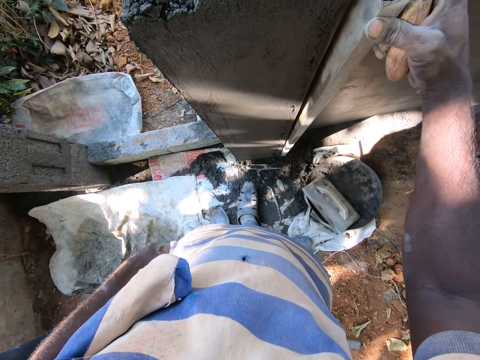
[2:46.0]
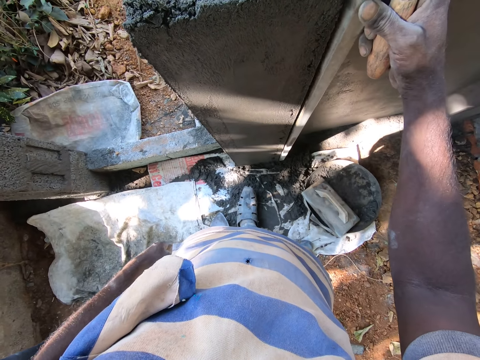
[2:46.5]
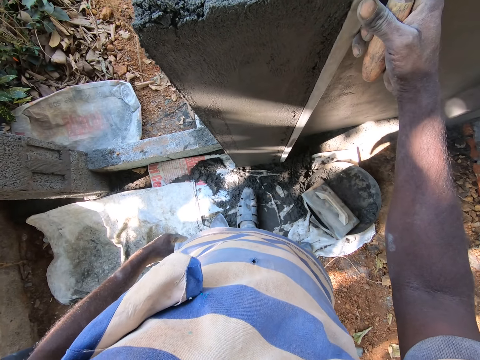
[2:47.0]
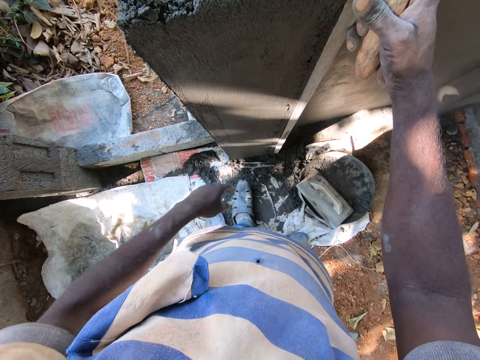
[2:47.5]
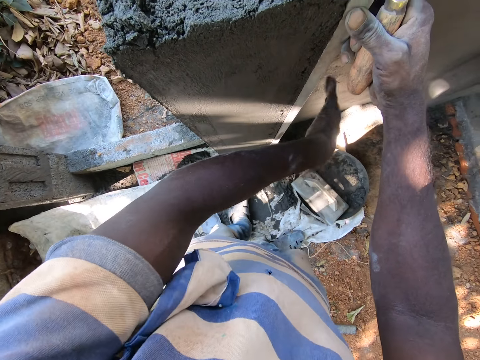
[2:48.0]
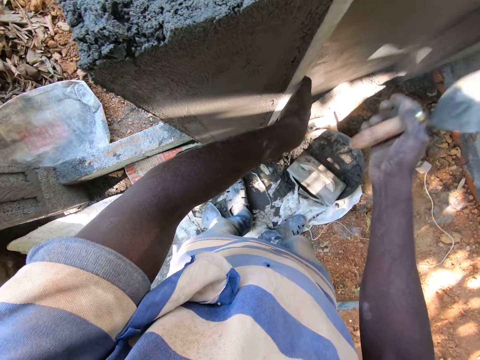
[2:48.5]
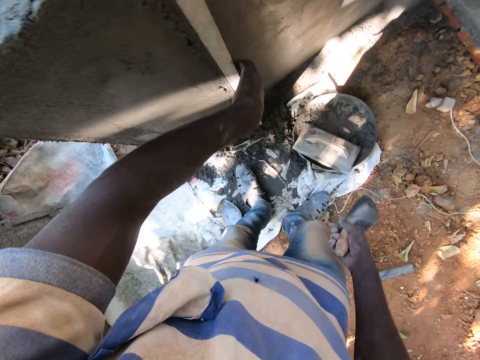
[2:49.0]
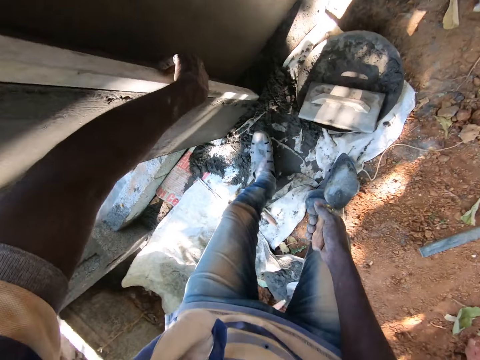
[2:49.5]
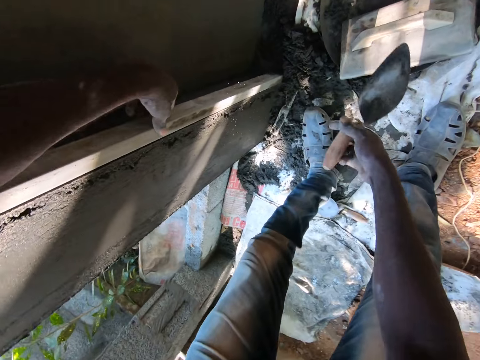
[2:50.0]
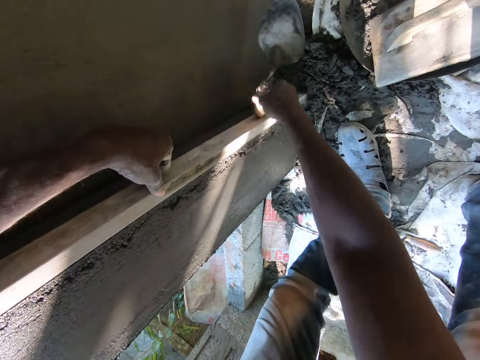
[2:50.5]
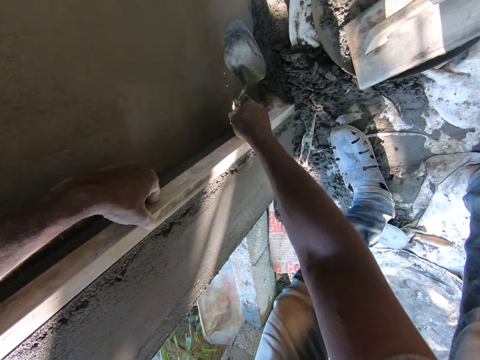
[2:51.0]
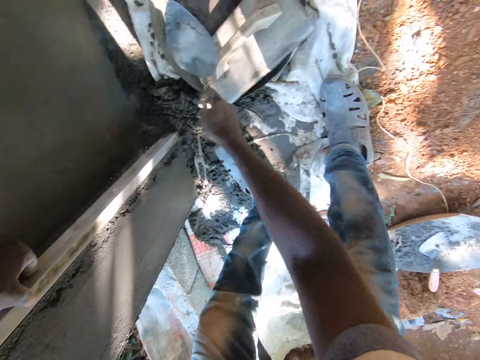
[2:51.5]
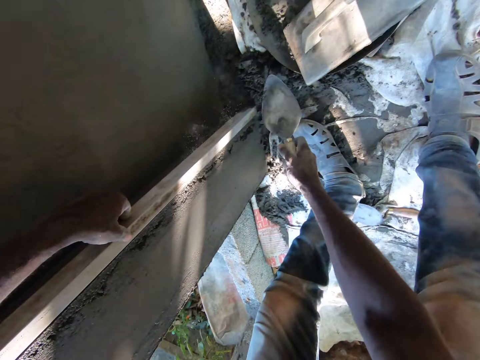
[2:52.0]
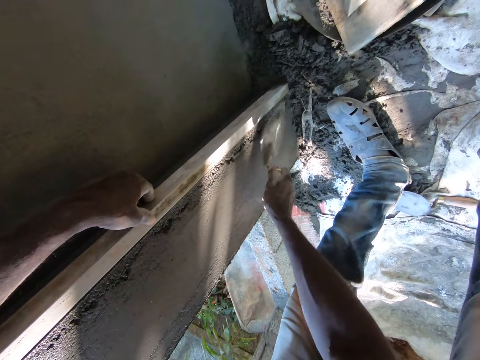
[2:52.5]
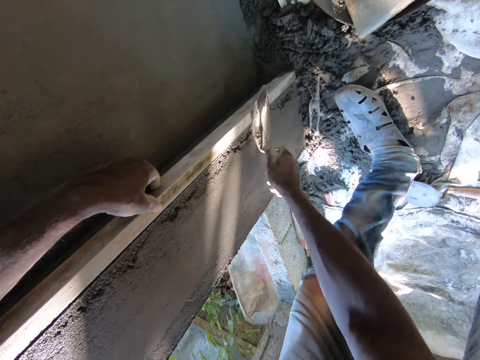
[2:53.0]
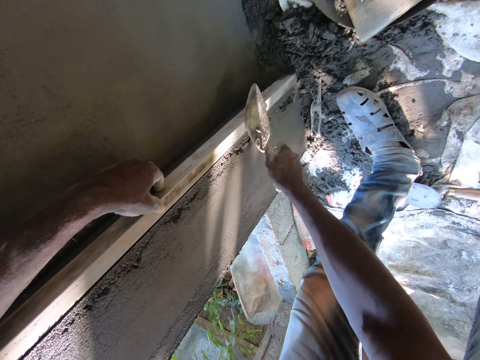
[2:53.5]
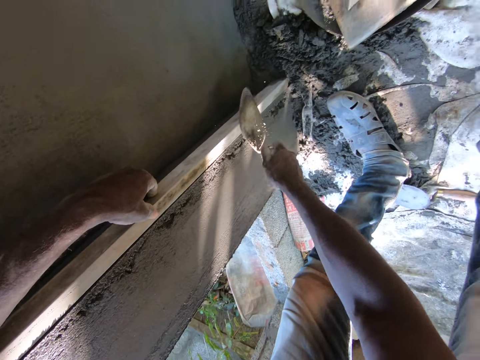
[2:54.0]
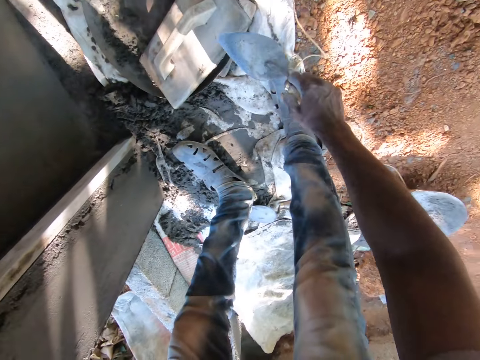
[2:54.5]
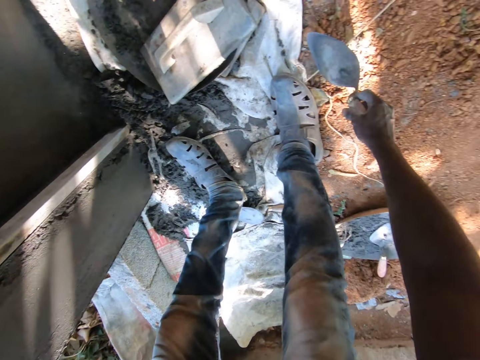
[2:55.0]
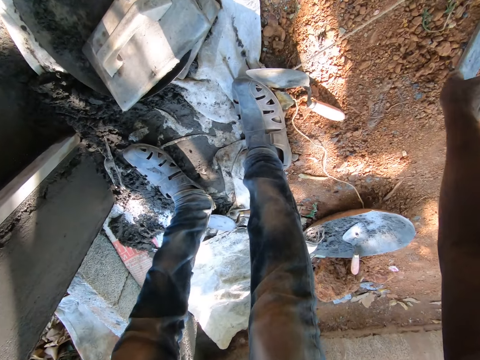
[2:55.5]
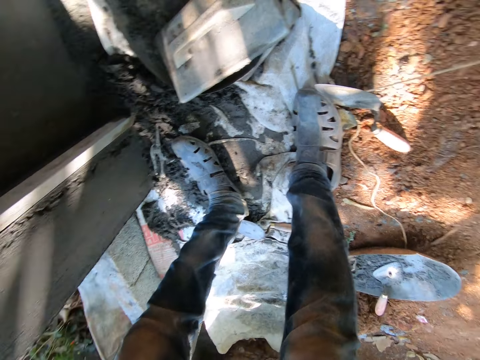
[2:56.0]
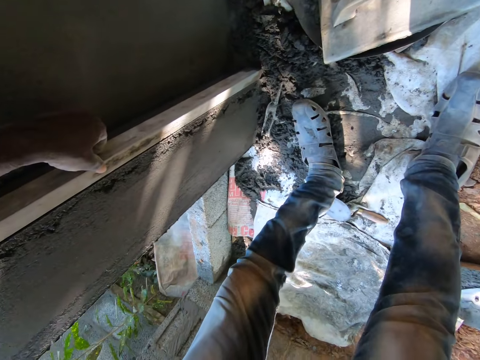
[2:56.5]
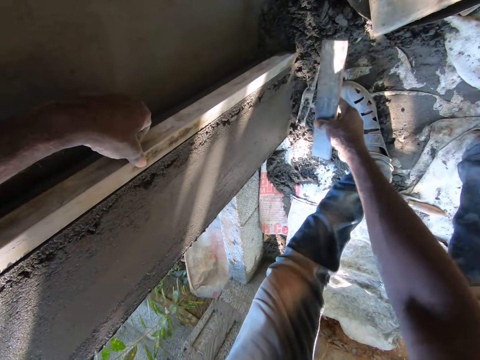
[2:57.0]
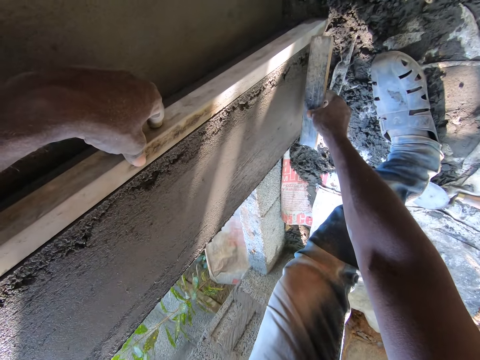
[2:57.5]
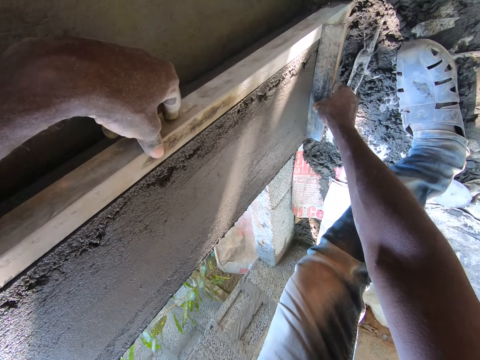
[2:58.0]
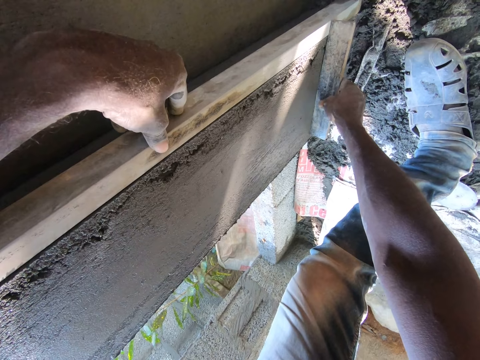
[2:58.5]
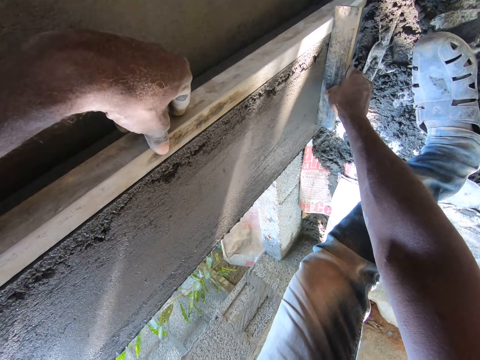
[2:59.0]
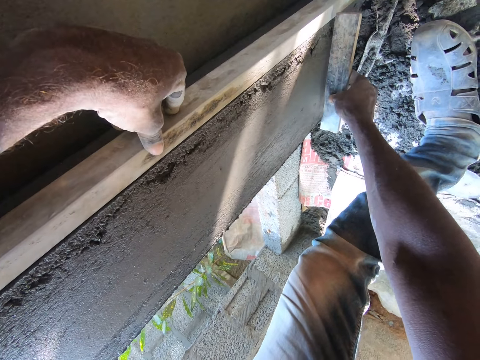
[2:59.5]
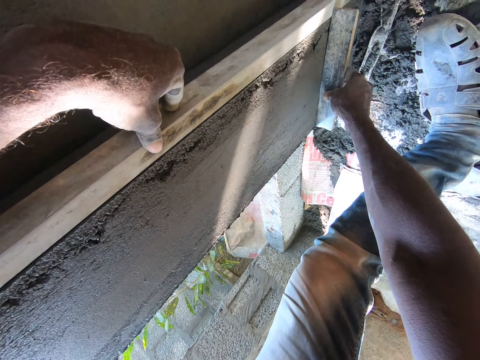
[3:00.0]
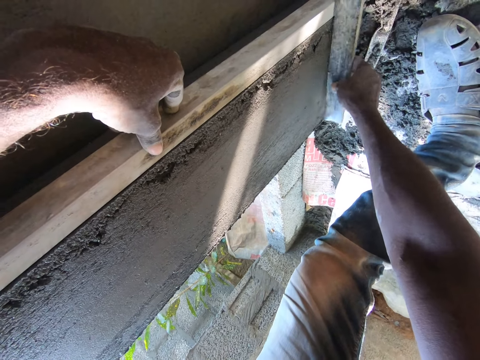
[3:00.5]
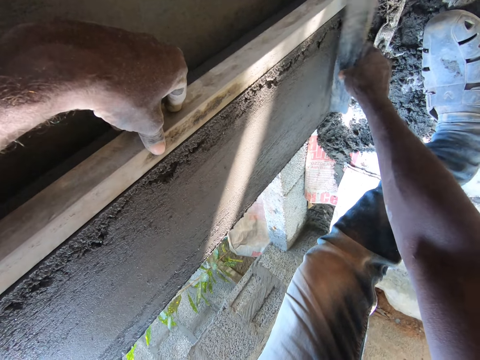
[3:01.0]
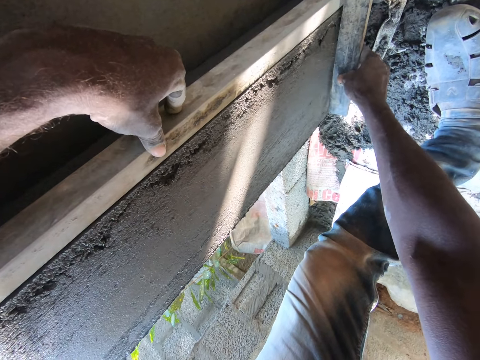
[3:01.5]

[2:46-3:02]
The camera wearer sets the square plastering metal on the wall. He places his left hand on the wooden plank on the wall. He hits the wooden plank with the base of the bucket trowel in his left hand. He hits the wooden plank with the bucket trowel in his right hand. He drops the bucket trowel in his right hand on the ground. He picks up a leveler tool. He measures the wall with a ruler in his right hand.

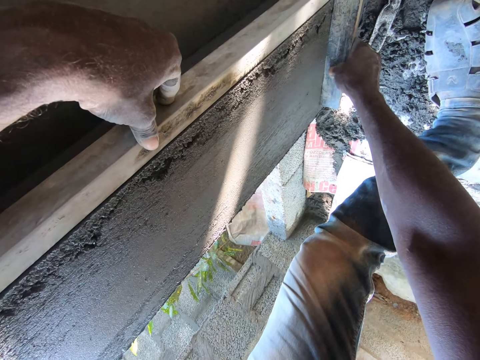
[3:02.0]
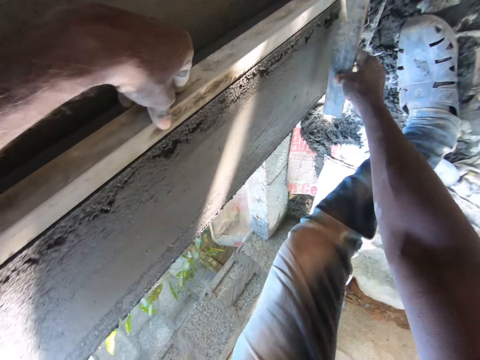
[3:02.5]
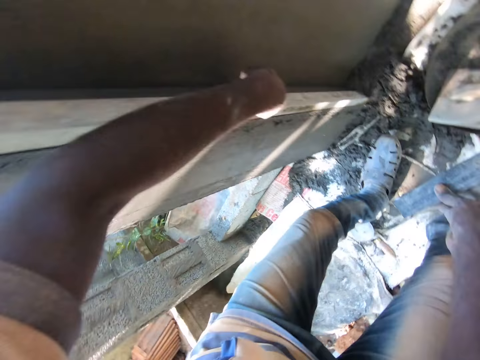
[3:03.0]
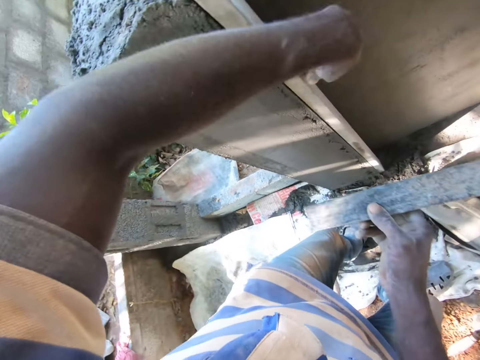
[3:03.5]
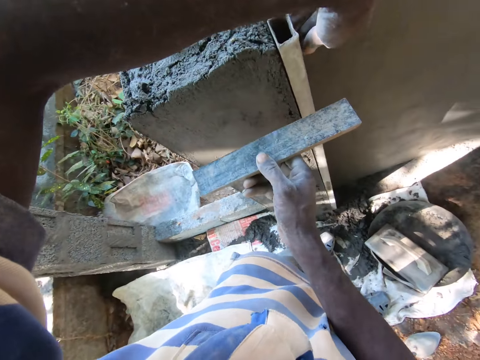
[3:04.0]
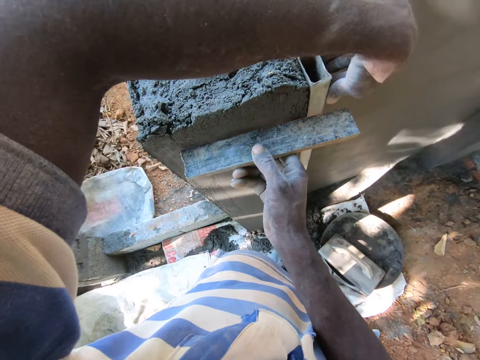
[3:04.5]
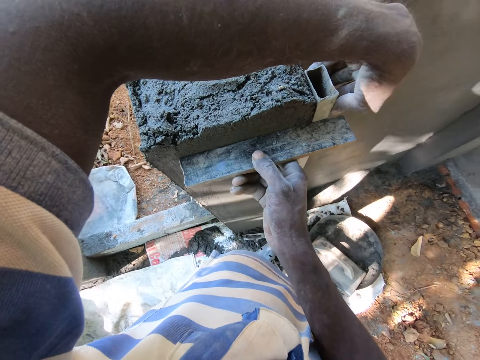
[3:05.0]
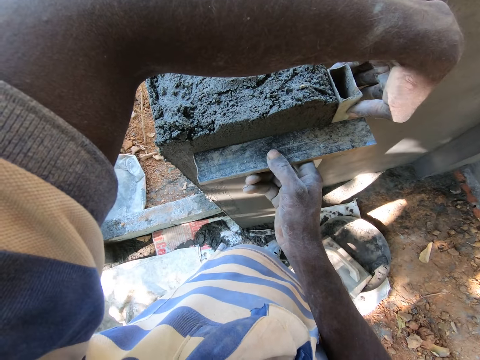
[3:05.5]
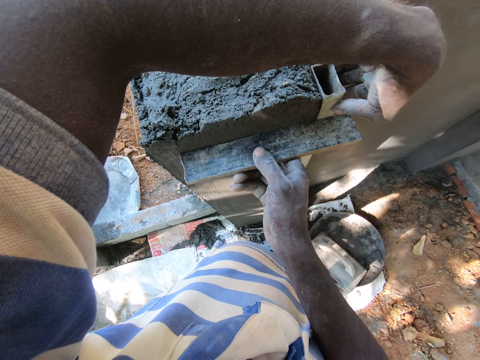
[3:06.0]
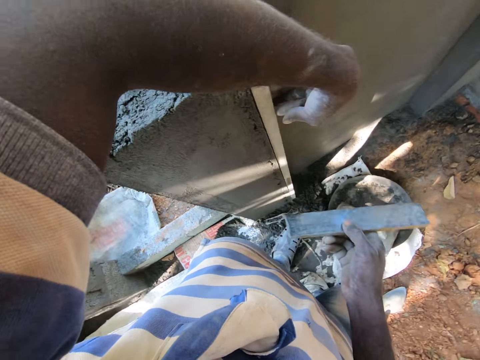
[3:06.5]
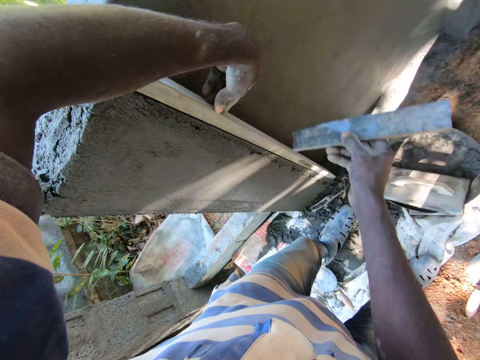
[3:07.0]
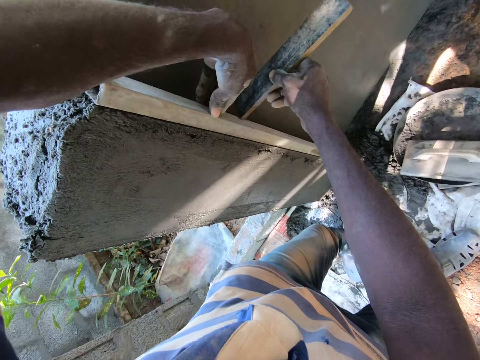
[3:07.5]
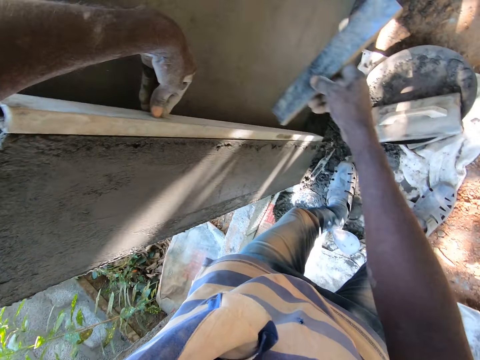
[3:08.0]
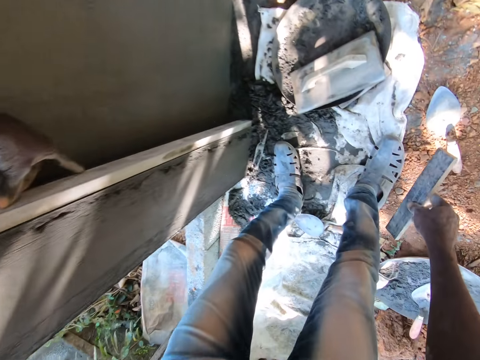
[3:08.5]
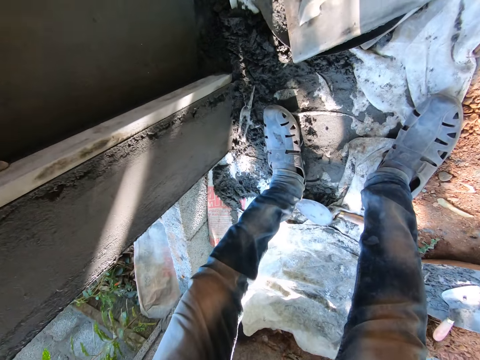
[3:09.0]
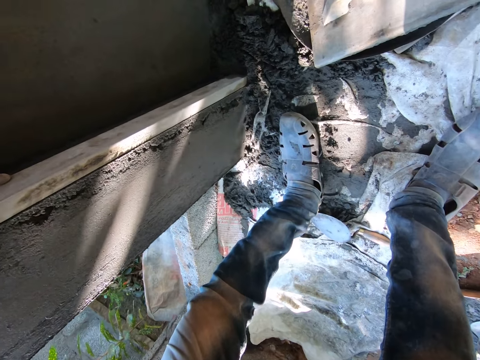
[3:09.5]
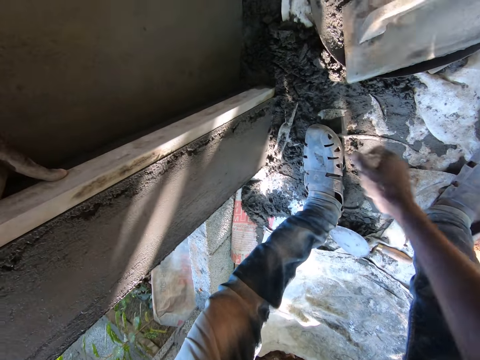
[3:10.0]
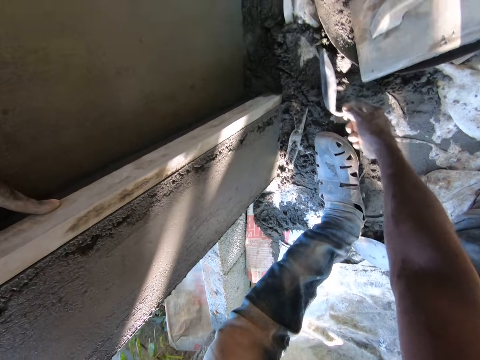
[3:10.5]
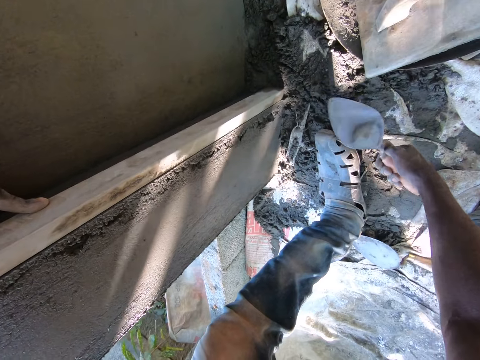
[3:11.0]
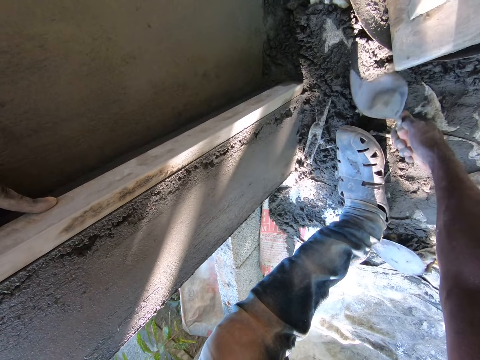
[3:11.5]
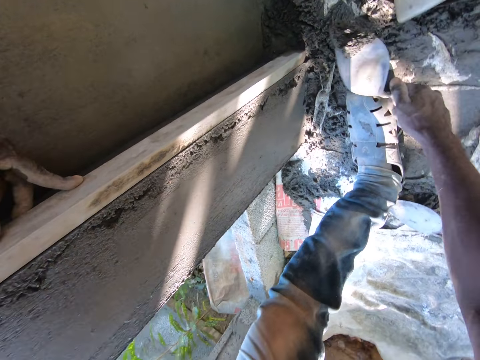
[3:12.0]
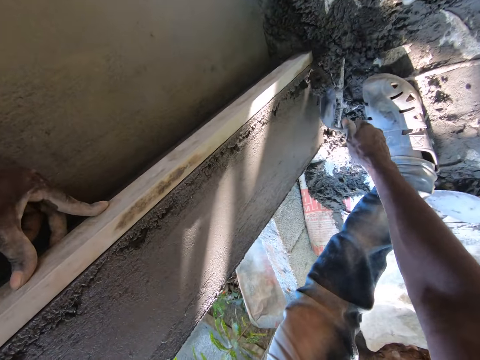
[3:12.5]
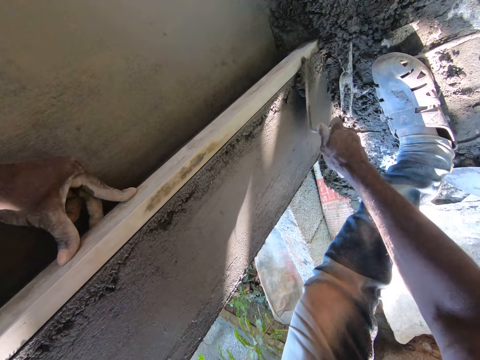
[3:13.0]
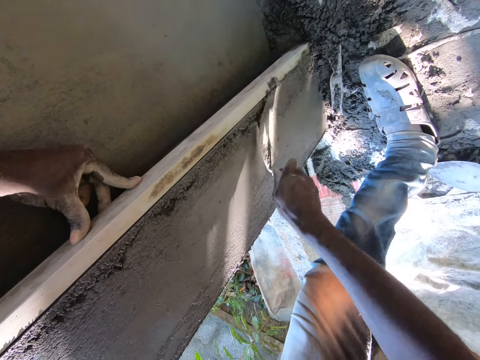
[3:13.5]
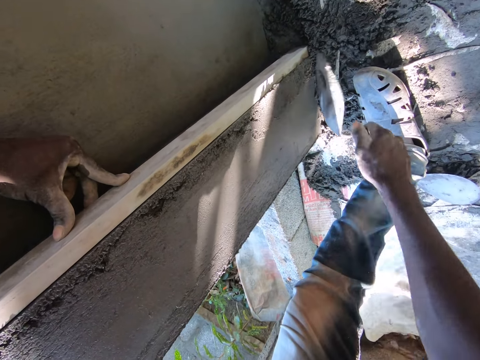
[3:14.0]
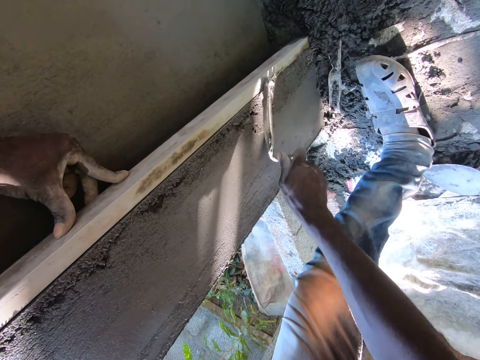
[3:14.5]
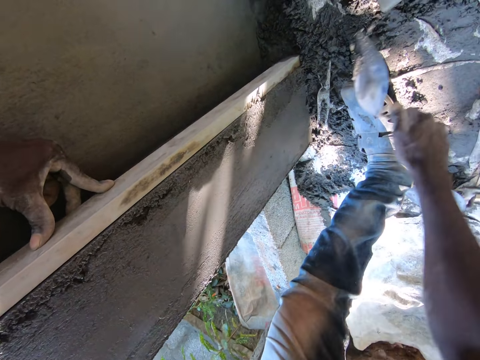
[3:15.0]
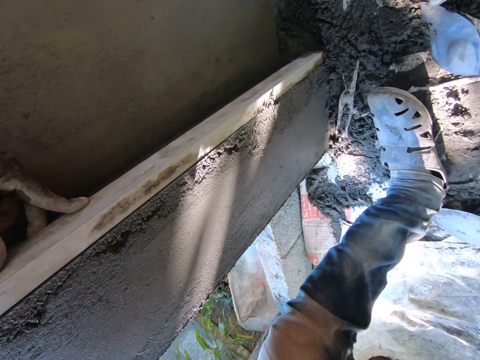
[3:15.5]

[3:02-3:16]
The camera wearer measures the wall with the ruler in his right hand. He hits the square plastering metal, drops the leveling tool and scratches mortar away. He scoops cement from the ground with the bucket trowel in his right hand. He plasters the wall with the cement on the bucket trowel in his right hand.
